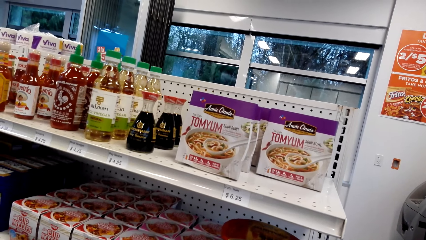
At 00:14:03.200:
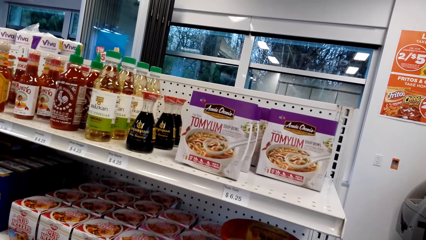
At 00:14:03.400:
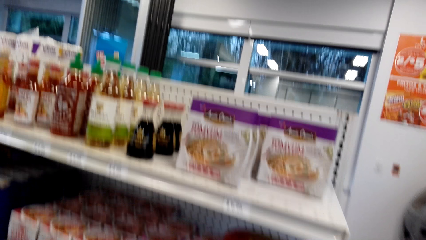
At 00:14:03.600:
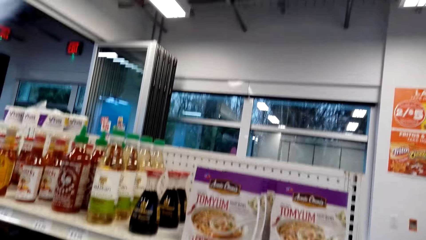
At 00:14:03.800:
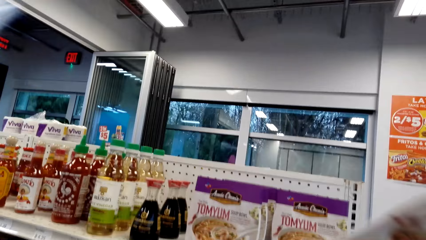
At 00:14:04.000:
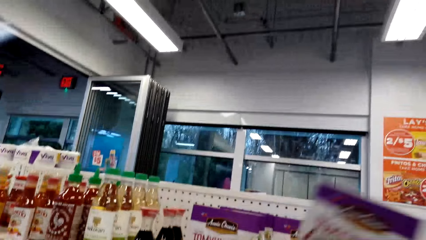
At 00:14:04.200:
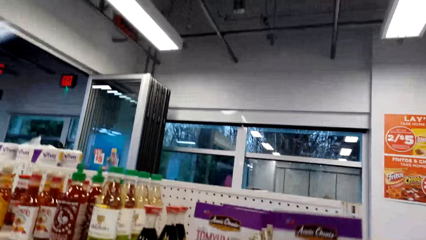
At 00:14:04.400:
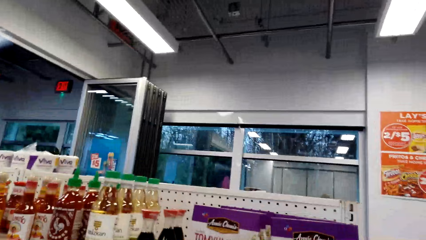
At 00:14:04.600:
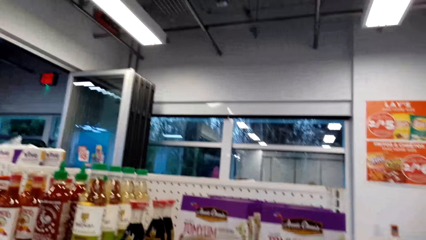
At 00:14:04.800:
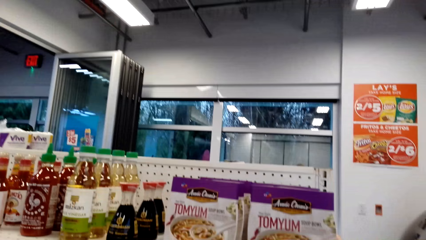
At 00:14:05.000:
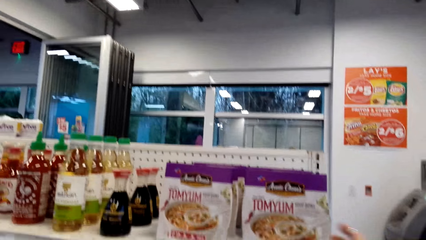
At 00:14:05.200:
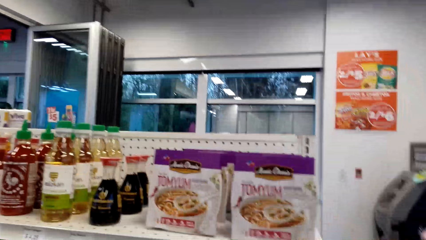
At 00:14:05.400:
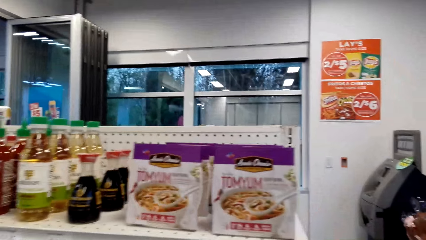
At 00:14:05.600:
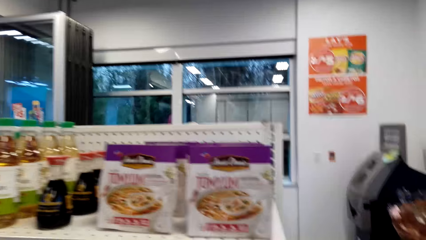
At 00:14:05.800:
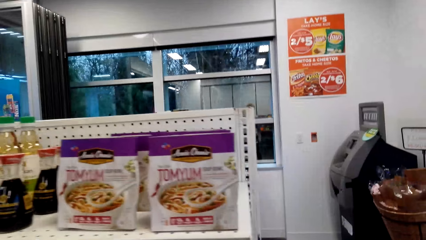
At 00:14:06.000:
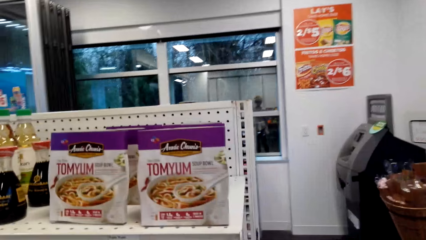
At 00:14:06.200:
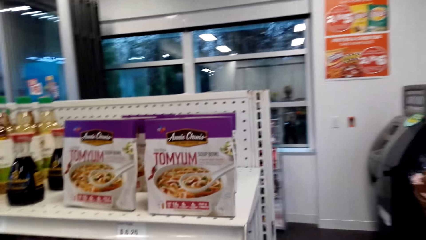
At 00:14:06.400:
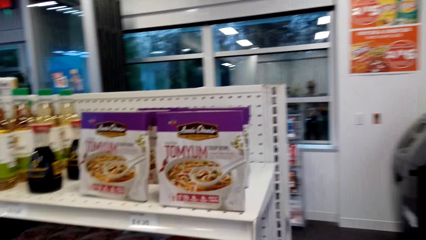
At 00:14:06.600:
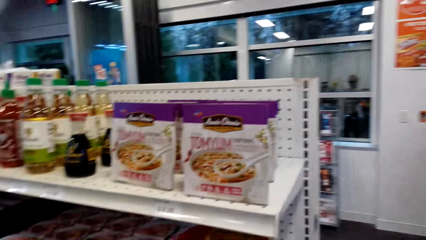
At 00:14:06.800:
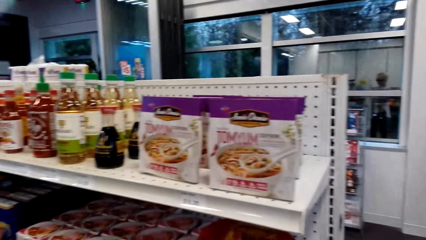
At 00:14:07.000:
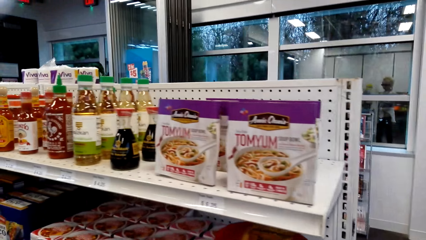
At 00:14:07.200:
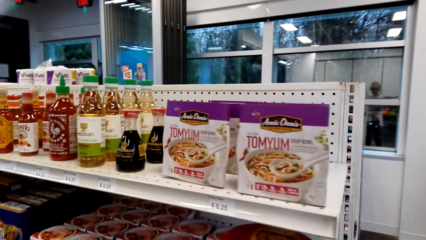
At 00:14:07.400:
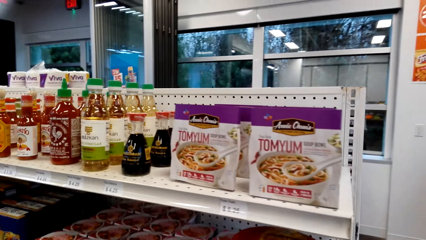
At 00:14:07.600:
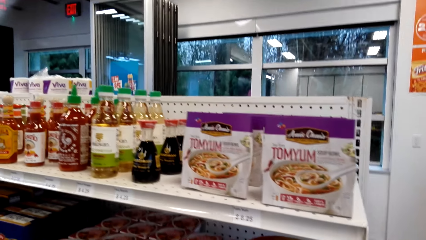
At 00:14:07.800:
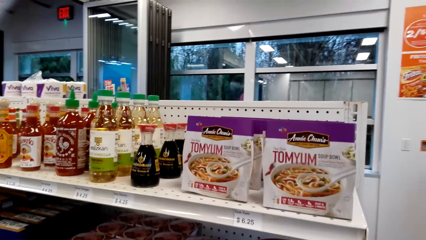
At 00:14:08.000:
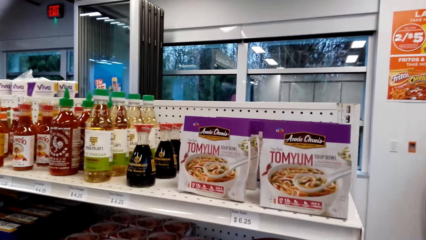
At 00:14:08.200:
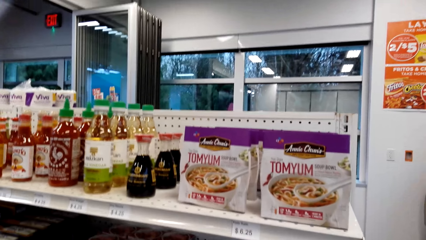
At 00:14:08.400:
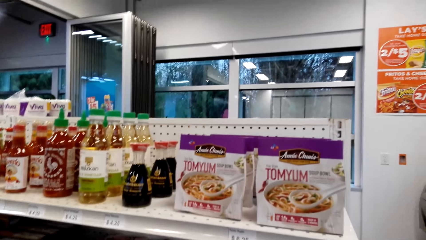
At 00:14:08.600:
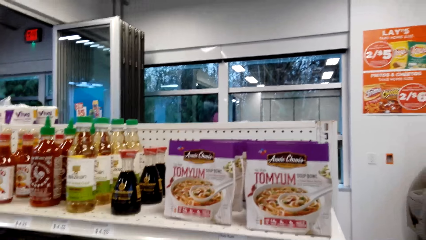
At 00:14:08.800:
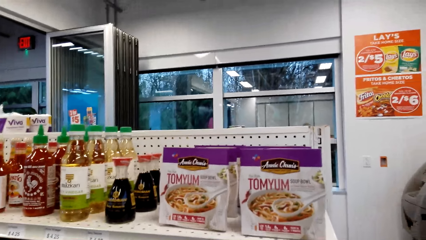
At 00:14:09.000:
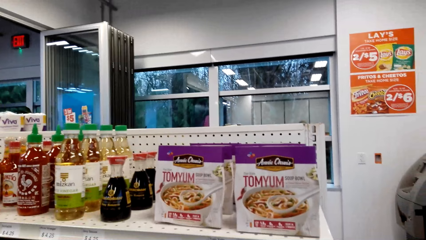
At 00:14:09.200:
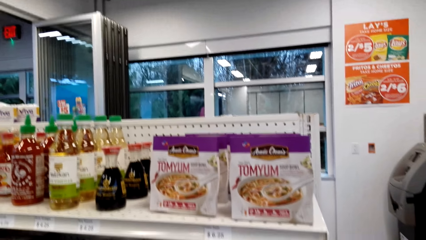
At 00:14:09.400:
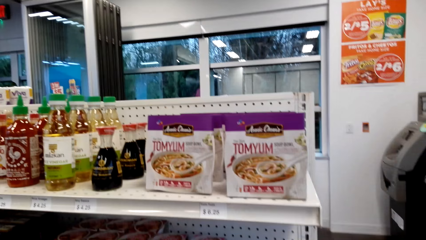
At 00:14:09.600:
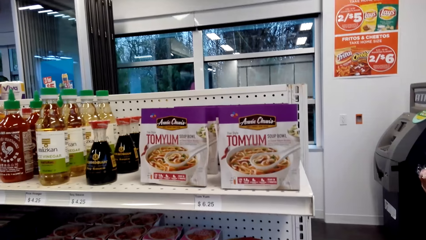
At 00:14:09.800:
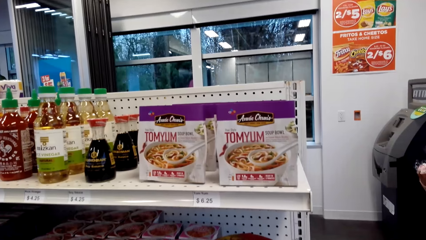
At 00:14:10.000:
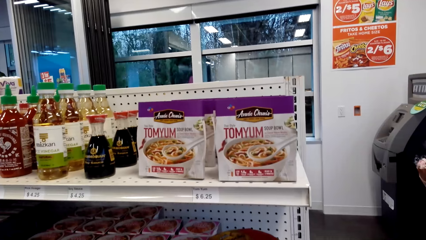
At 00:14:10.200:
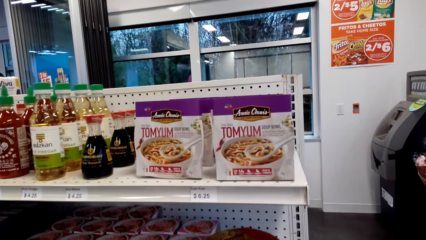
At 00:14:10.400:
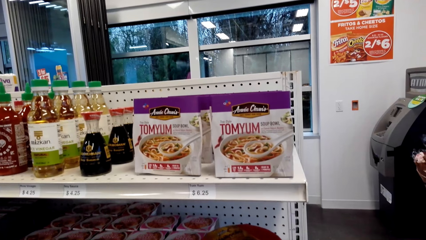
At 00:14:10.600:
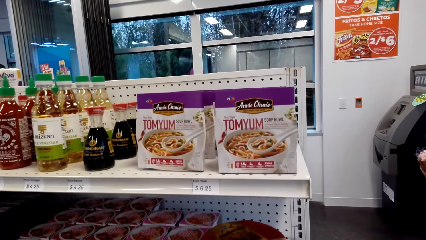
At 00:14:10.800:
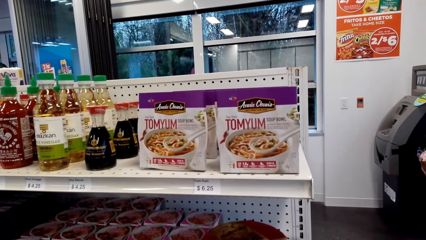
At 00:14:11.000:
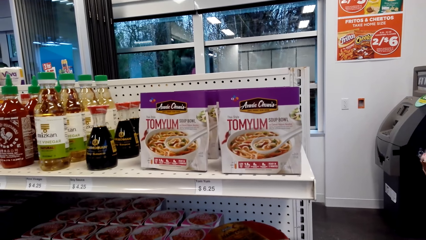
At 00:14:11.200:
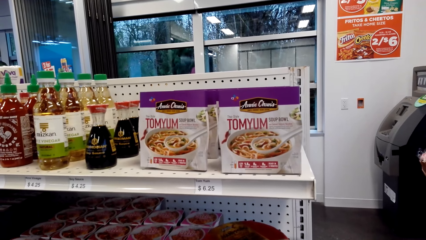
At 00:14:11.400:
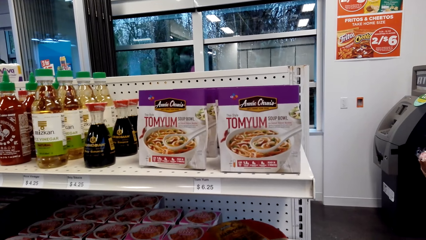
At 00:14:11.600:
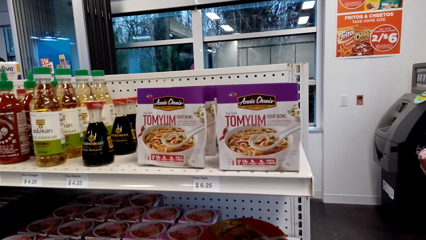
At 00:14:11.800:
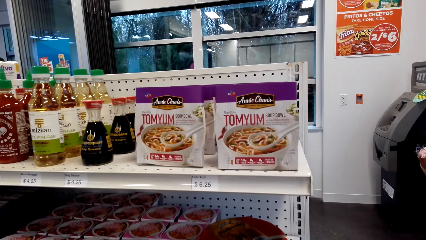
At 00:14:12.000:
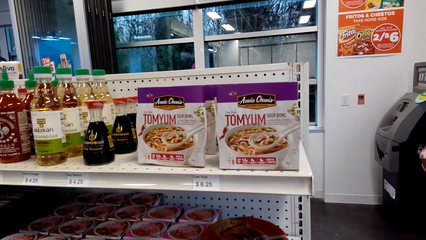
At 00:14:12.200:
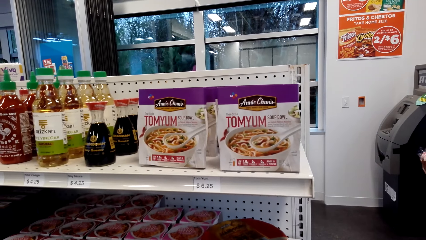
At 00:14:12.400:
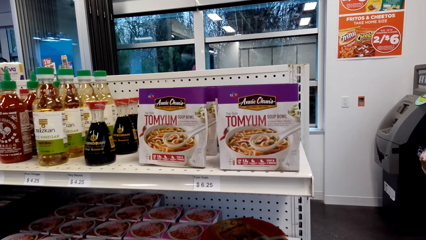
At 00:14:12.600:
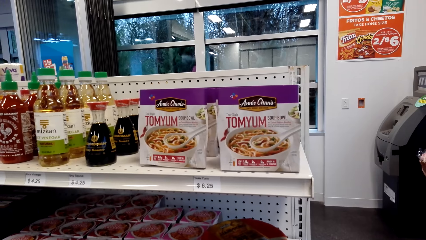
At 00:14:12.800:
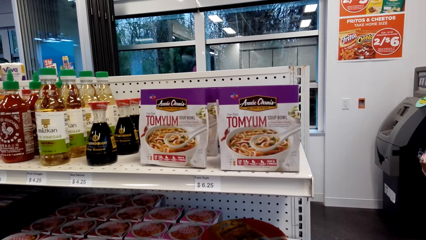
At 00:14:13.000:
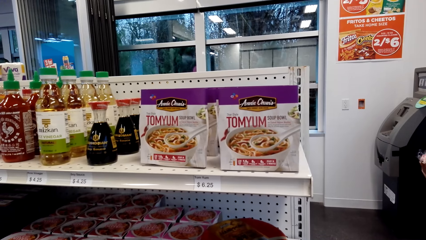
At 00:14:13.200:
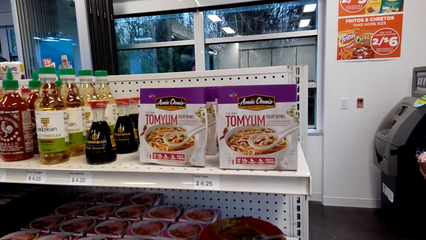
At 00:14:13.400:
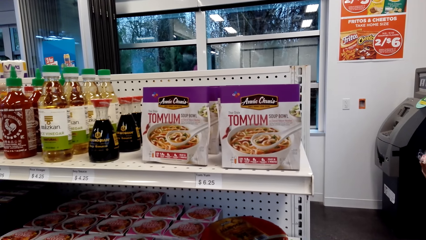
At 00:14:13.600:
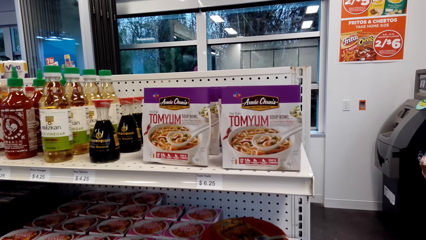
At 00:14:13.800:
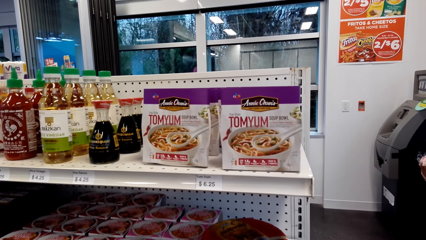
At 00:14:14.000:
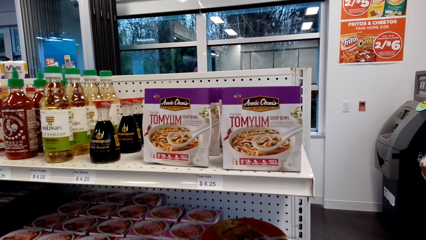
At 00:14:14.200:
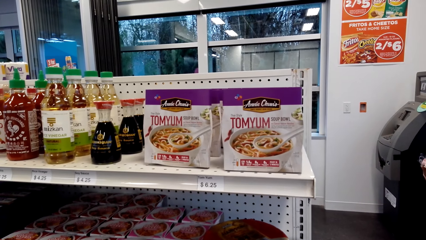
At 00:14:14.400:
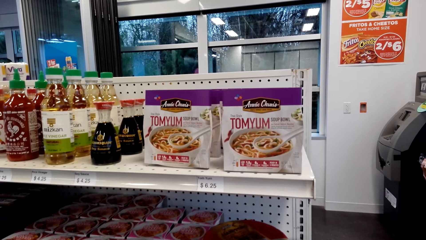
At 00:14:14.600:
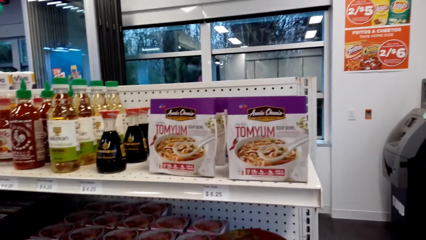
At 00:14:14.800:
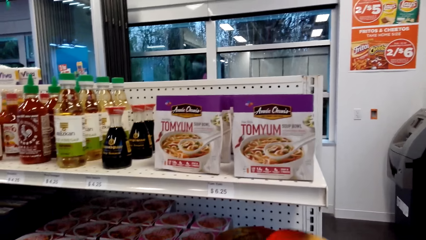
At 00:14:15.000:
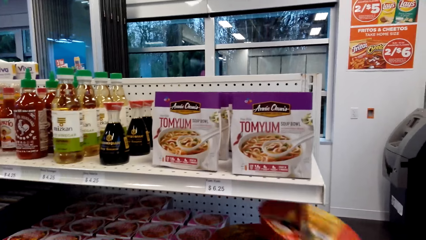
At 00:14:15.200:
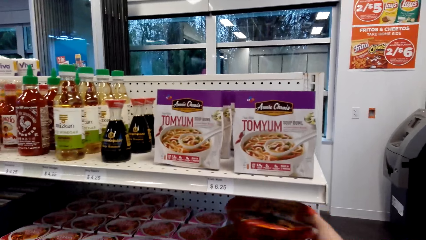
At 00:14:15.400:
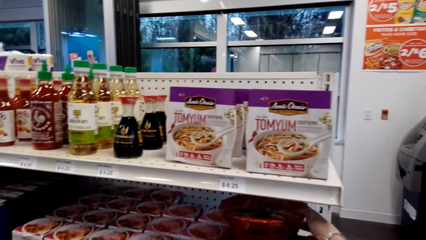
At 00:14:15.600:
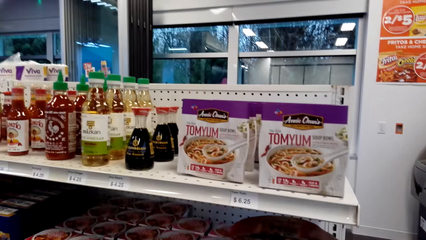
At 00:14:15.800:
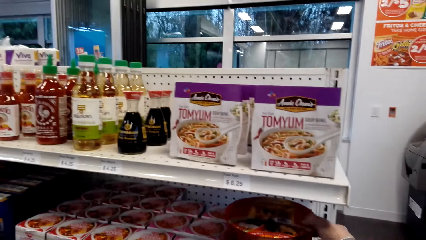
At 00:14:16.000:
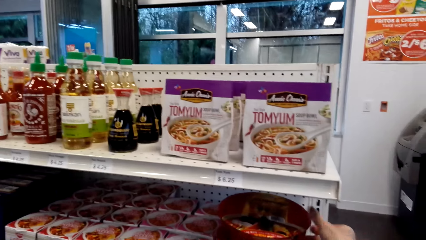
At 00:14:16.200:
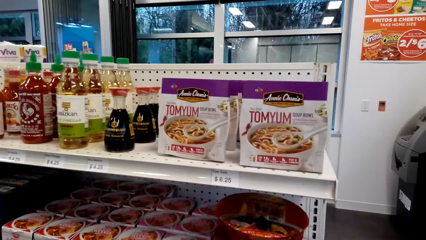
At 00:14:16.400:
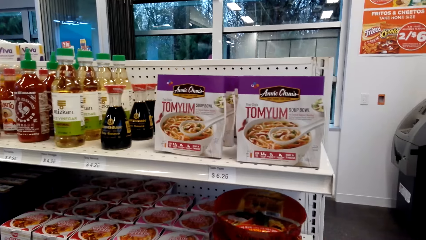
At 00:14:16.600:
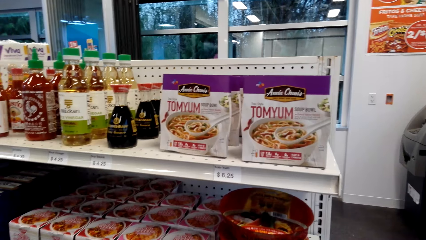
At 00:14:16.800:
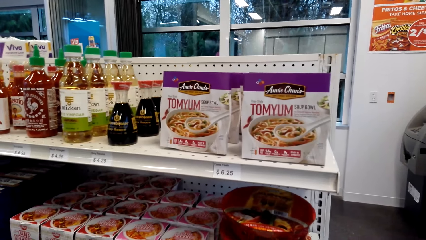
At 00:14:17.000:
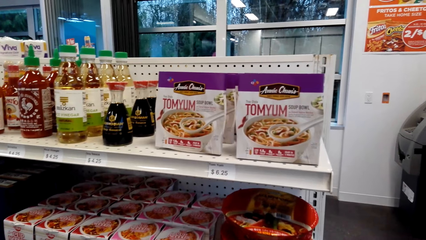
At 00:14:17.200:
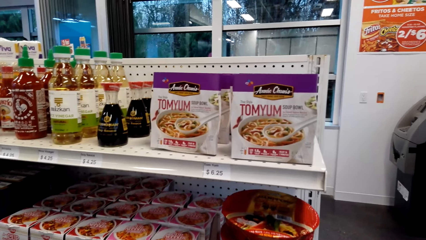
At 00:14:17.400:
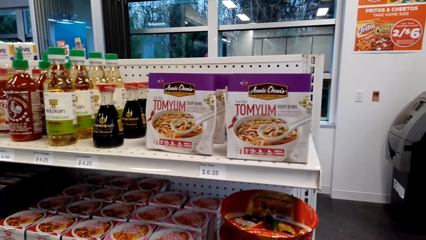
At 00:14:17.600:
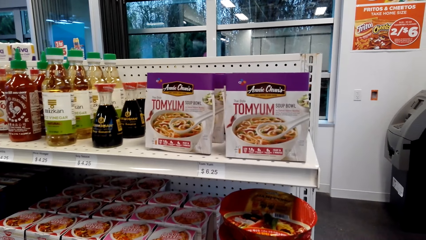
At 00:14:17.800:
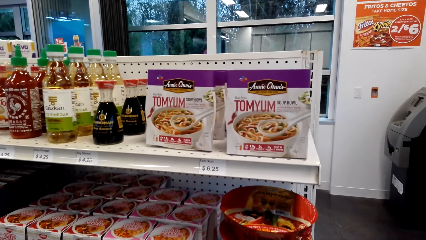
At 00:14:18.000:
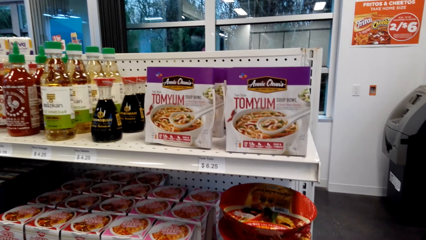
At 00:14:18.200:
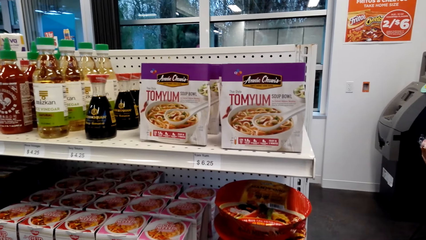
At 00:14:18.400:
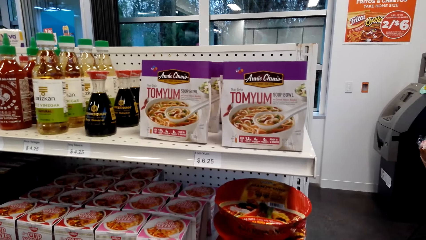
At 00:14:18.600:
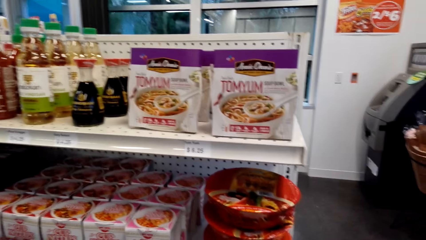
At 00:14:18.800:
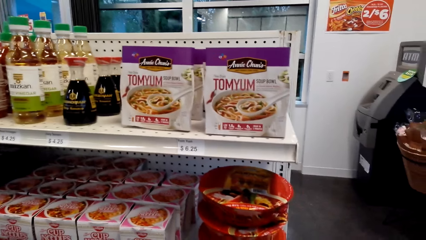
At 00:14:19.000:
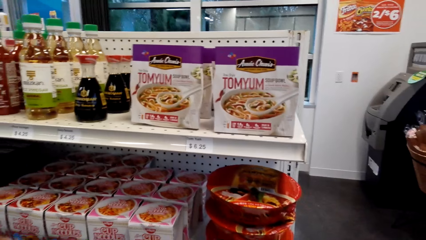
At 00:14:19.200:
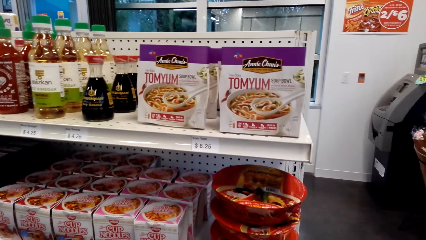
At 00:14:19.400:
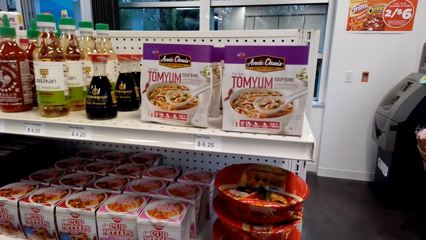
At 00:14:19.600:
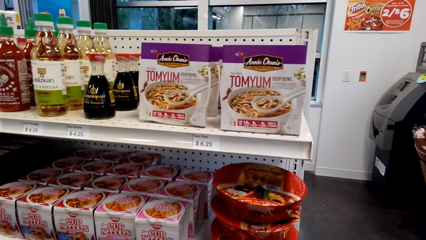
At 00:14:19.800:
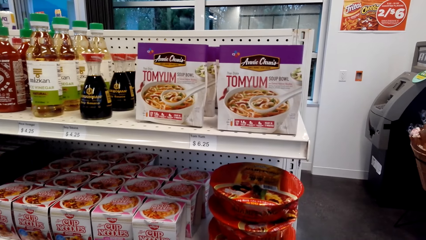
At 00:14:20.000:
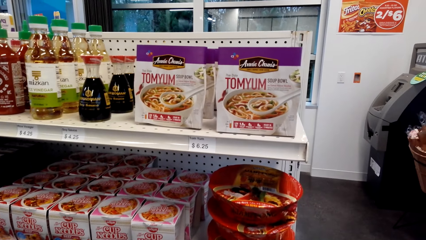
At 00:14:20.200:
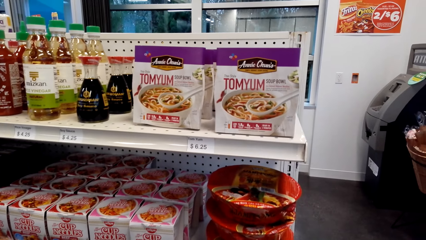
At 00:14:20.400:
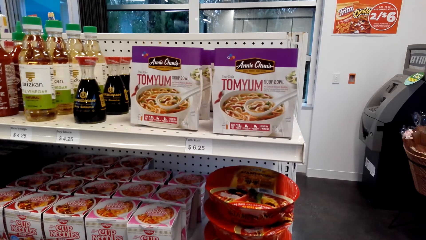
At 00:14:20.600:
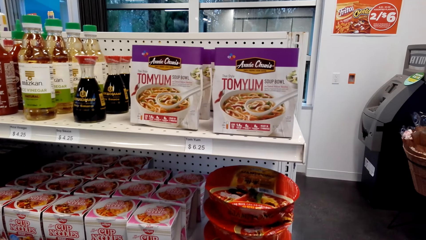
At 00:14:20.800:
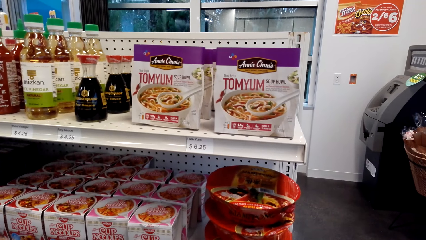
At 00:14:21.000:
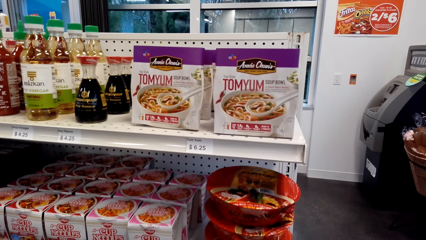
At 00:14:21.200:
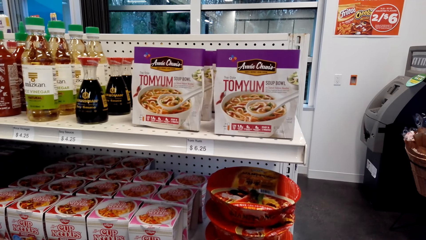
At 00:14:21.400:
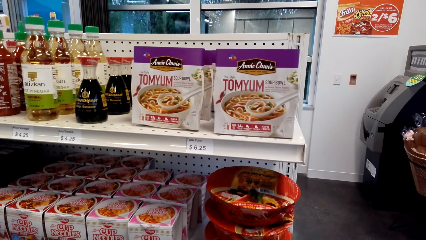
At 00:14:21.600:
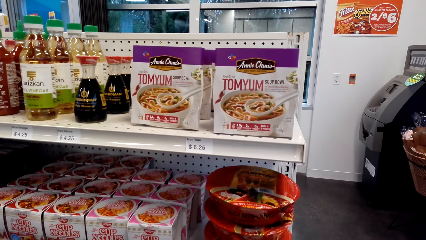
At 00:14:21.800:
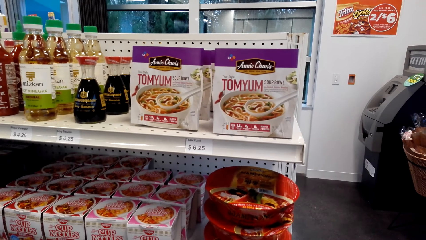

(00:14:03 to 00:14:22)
The camera wearer places the packet of mushroom on the shelf. They stare around the shelves. They drop a pack on the shelf. They drop a container pack in the shelf. They position the container in the shelf. They stare round at the packs on the shelf.
